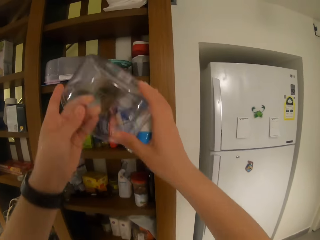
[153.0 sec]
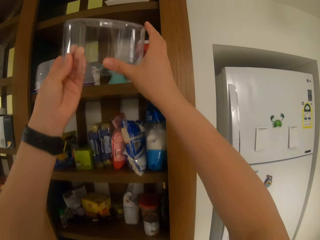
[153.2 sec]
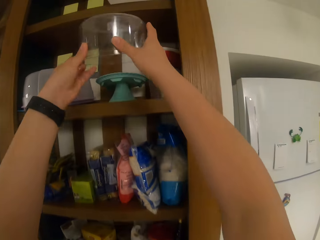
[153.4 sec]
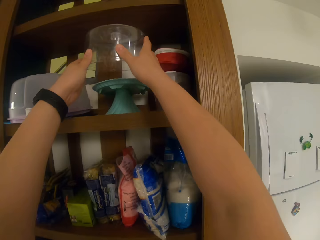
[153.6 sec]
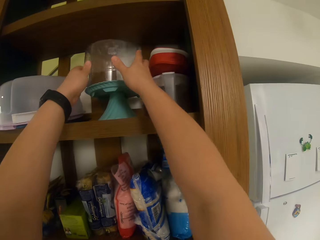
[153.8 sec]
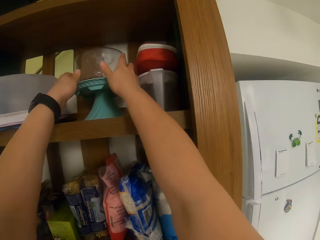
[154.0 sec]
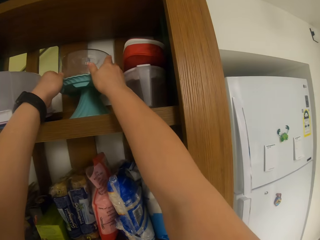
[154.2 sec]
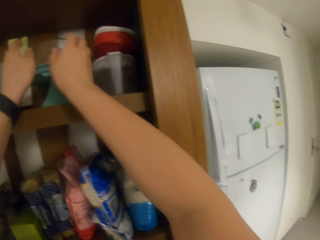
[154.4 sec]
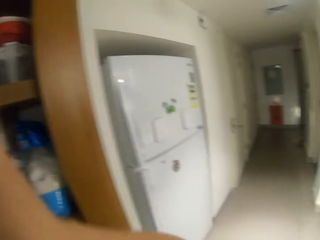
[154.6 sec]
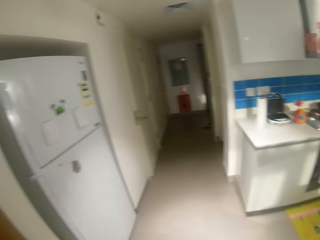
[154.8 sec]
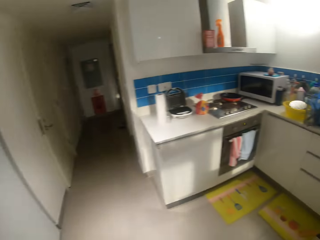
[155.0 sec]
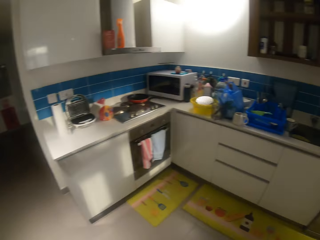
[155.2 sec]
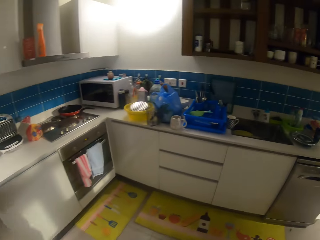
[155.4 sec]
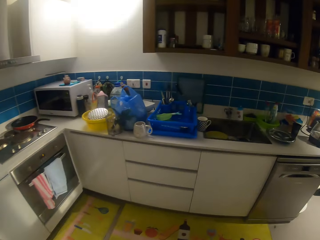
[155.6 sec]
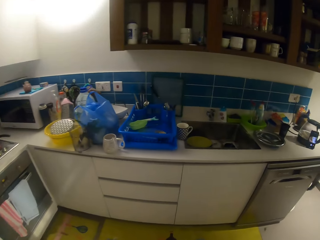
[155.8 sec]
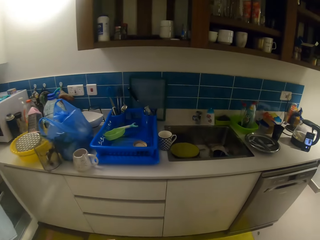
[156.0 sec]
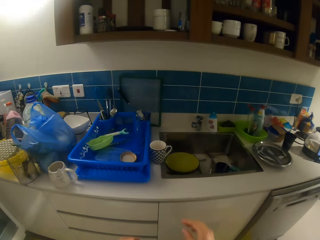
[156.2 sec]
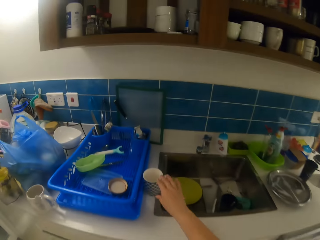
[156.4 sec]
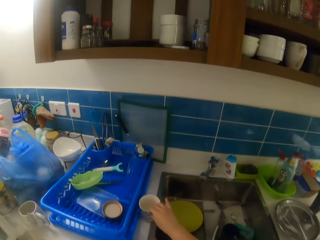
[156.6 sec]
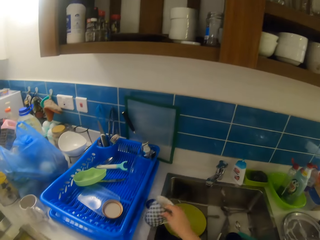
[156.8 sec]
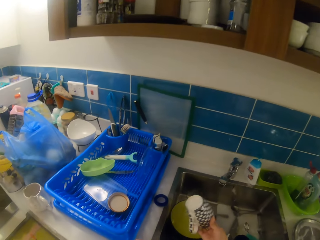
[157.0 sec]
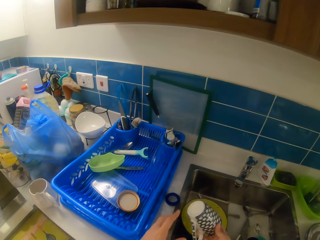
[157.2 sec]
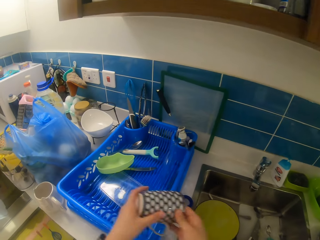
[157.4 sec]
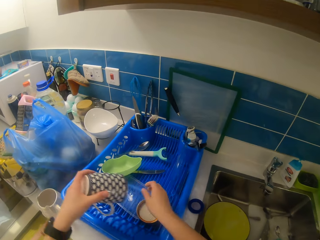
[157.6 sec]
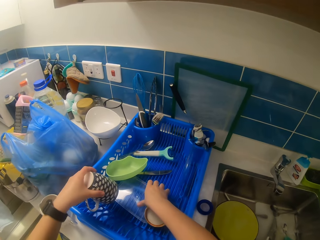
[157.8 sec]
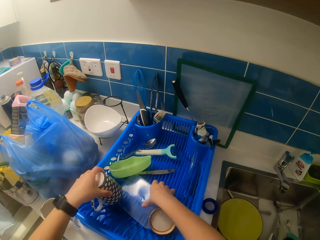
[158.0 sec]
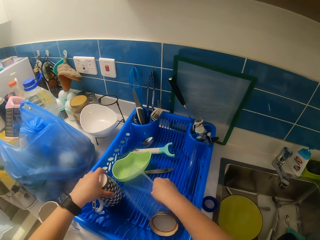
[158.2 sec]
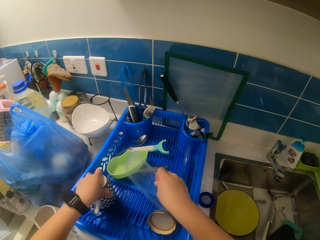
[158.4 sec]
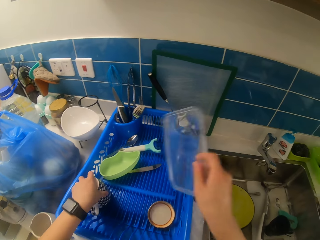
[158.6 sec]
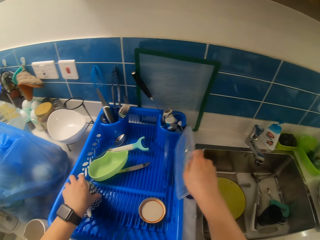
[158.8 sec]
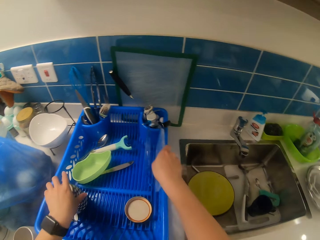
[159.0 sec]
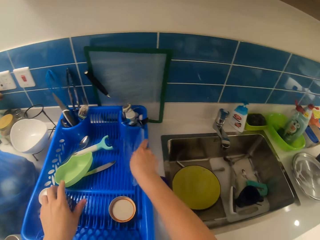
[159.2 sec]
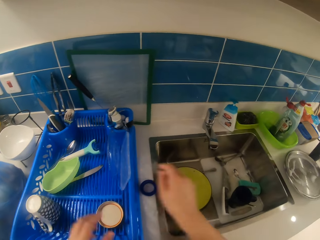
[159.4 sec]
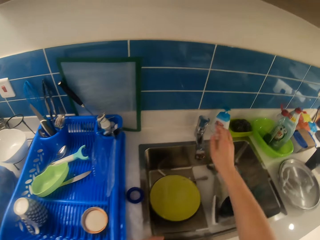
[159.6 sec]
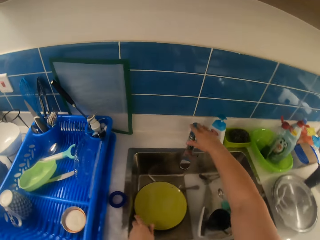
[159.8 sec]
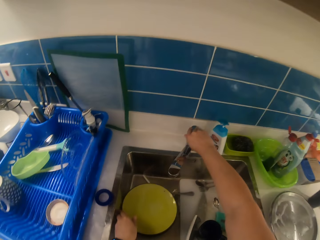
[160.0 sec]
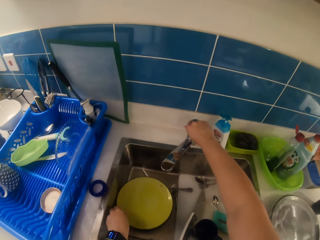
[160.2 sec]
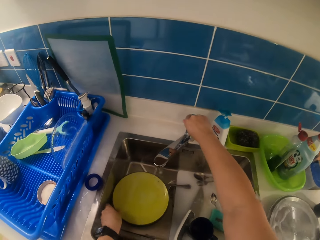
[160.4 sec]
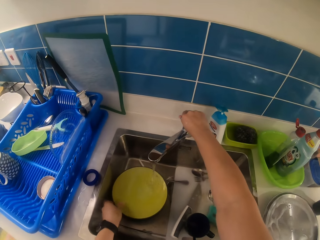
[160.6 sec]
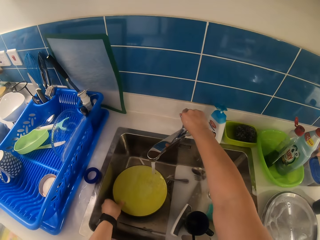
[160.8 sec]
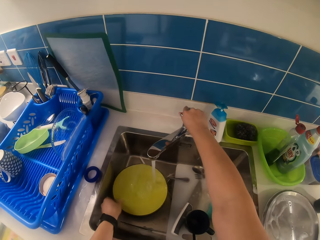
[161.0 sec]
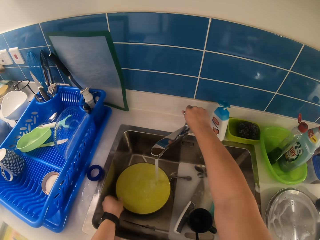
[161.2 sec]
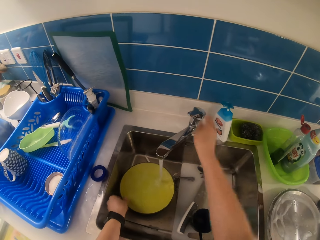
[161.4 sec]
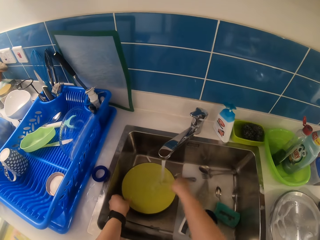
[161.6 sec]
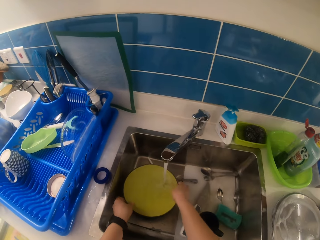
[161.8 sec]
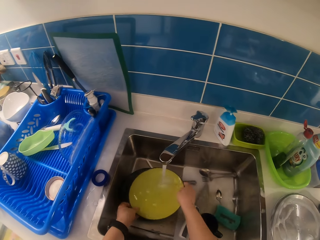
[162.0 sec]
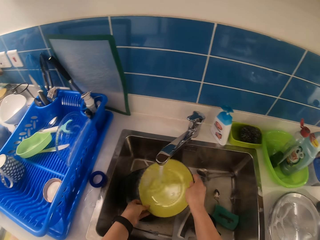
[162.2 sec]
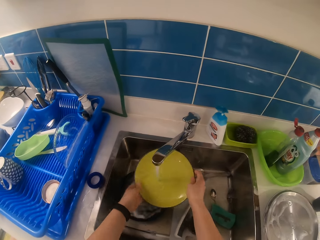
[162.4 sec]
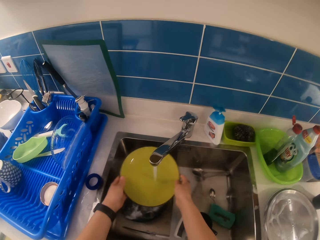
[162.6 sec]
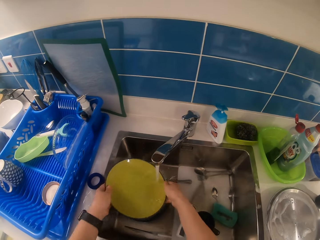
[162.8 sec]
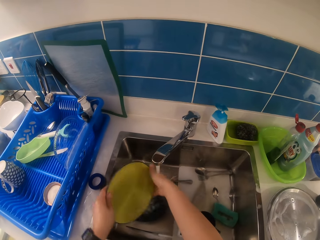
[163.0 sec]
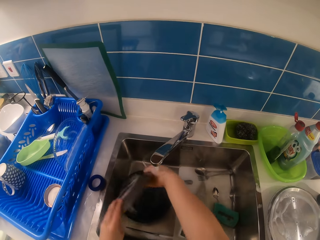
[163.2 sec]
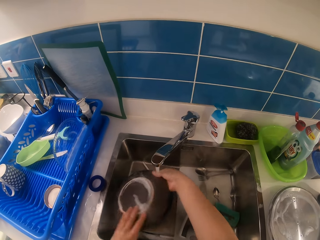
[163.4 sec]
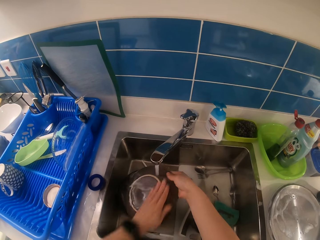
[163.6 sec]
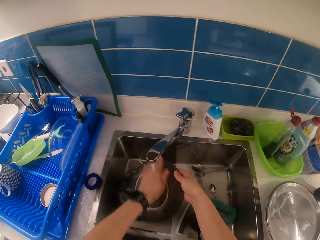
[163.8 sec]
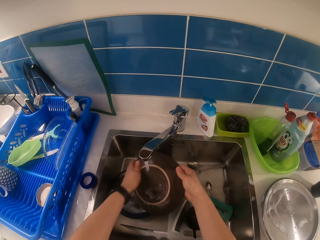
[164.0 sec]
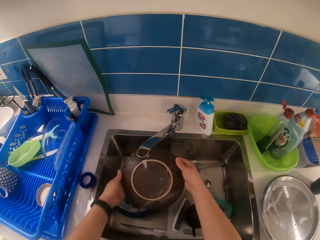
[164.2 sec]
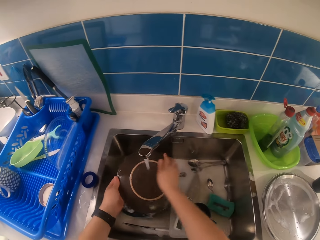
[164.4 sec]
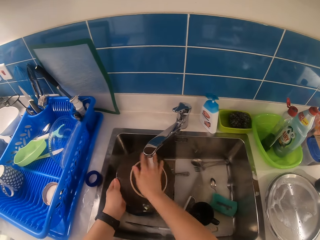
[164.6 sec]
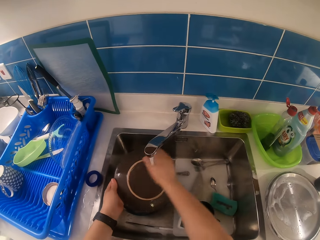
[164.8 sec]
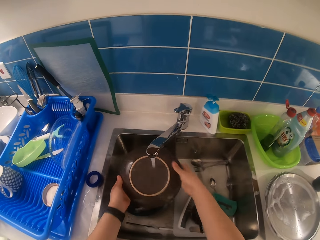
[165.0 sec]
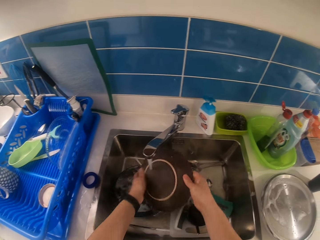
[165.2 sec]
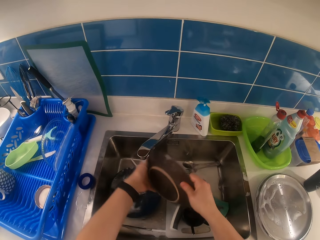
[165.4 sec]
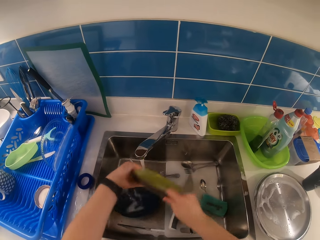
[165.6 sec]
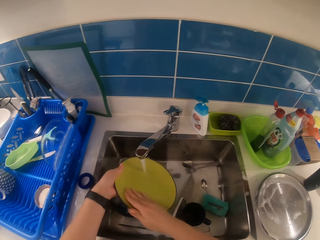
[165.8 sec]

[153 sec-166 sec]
The camera wearer places the bowl in a shelf in the cupboard with both hands. He picks up the mug on the worktop with his right hand. He moves the cover aside on the rack with his right hand. He places the mug in the rack with his left hand. He turns on the tap with his right hand. He rinses the plate under the tap with both hands.

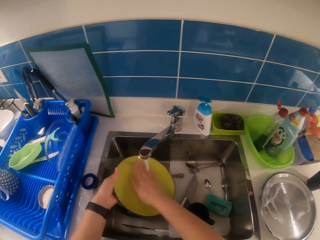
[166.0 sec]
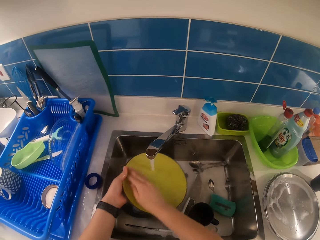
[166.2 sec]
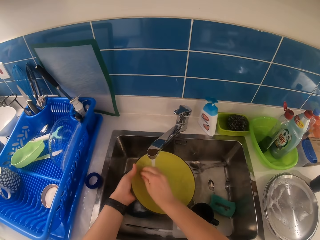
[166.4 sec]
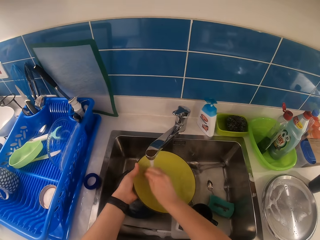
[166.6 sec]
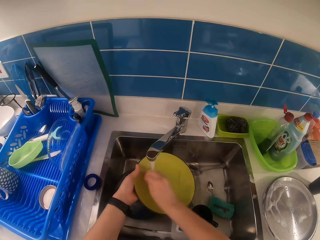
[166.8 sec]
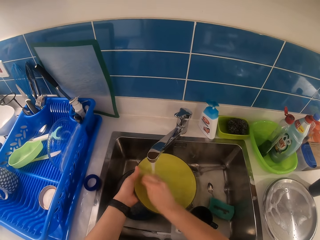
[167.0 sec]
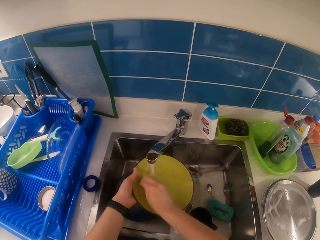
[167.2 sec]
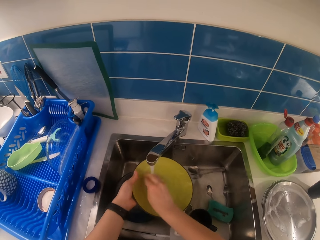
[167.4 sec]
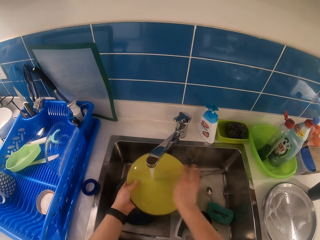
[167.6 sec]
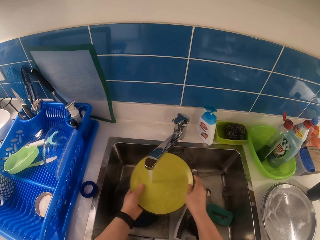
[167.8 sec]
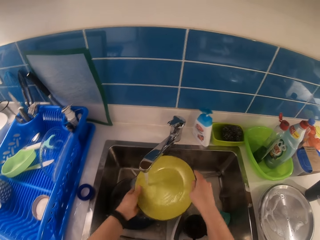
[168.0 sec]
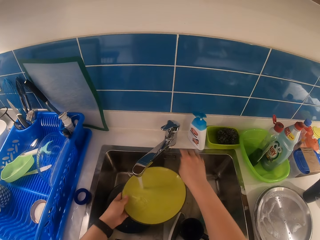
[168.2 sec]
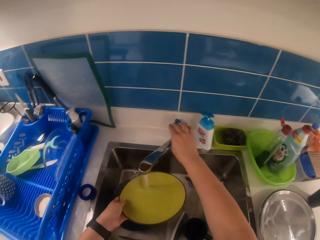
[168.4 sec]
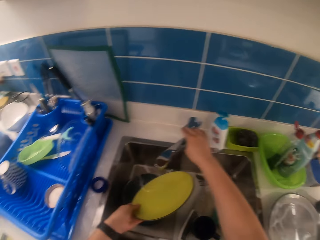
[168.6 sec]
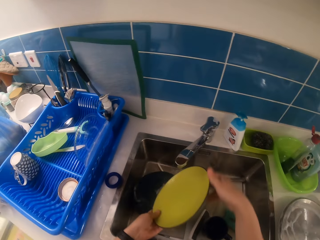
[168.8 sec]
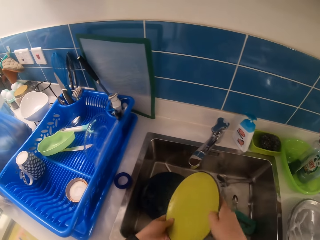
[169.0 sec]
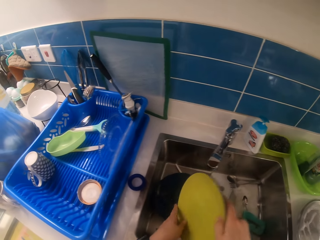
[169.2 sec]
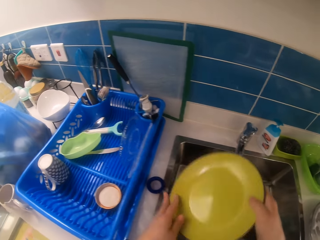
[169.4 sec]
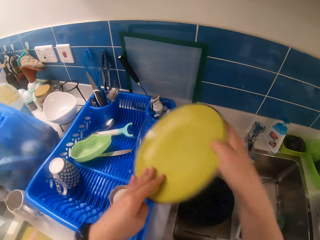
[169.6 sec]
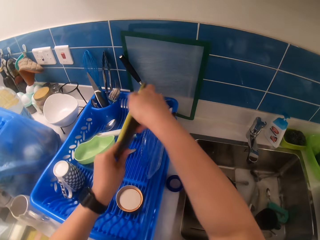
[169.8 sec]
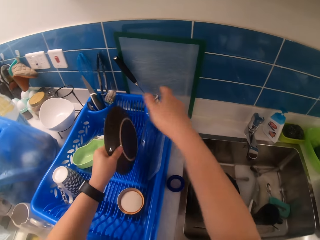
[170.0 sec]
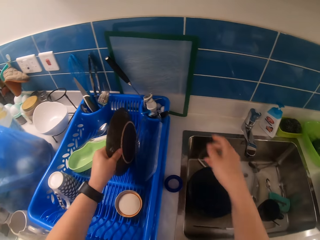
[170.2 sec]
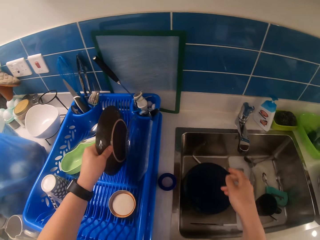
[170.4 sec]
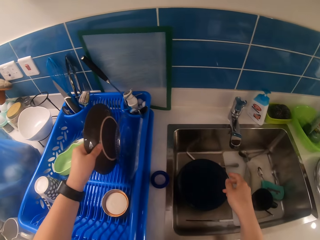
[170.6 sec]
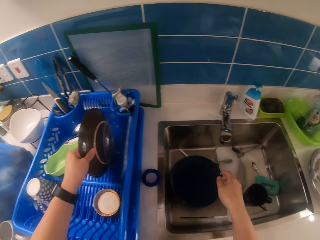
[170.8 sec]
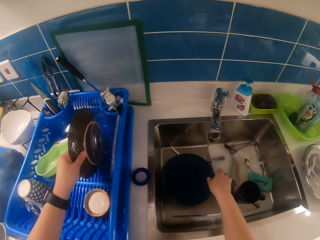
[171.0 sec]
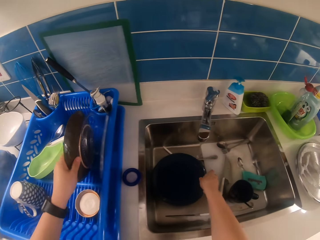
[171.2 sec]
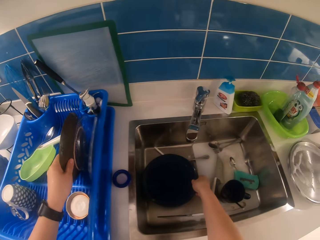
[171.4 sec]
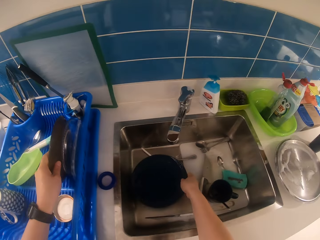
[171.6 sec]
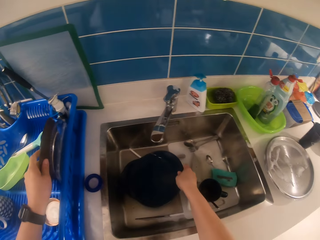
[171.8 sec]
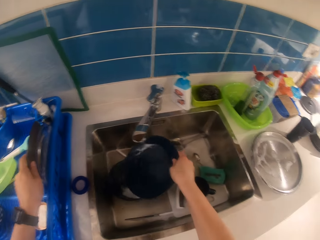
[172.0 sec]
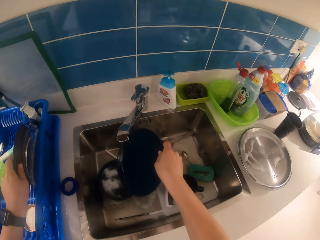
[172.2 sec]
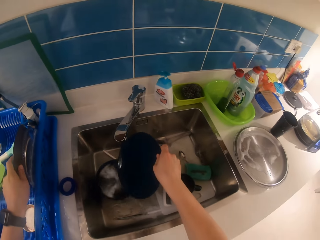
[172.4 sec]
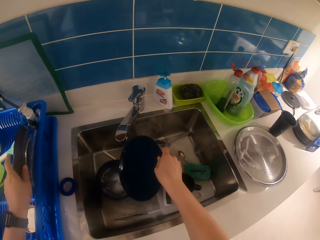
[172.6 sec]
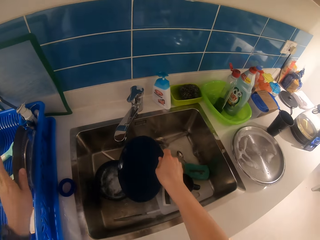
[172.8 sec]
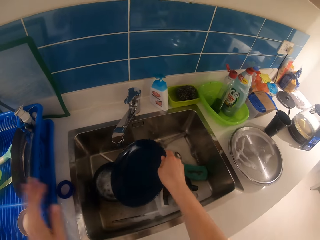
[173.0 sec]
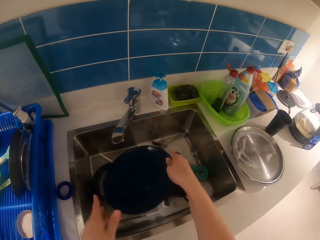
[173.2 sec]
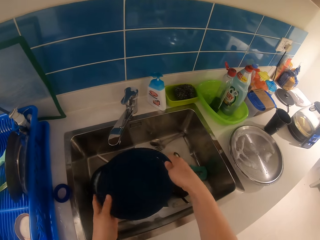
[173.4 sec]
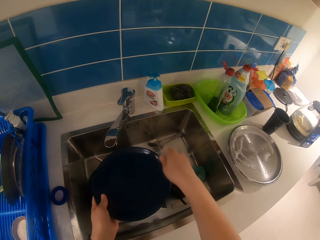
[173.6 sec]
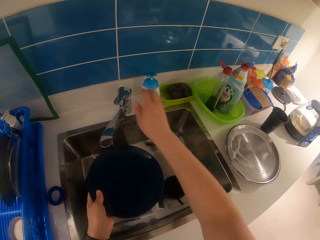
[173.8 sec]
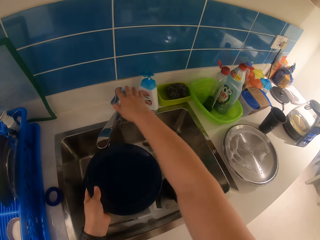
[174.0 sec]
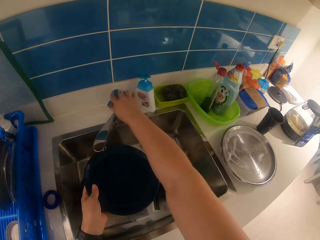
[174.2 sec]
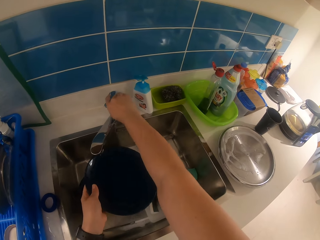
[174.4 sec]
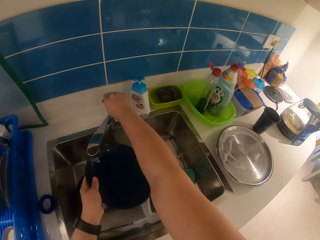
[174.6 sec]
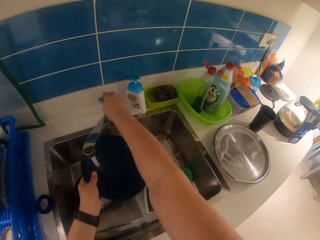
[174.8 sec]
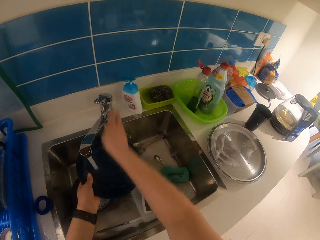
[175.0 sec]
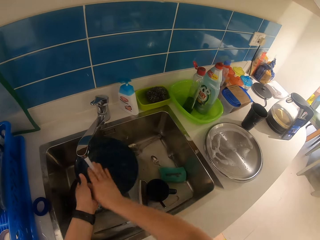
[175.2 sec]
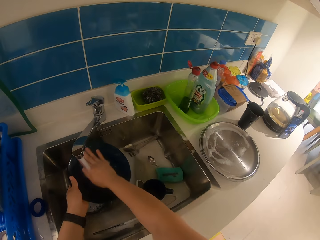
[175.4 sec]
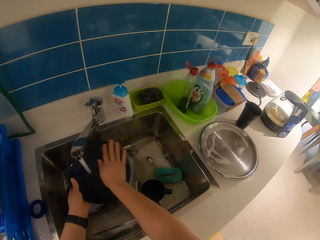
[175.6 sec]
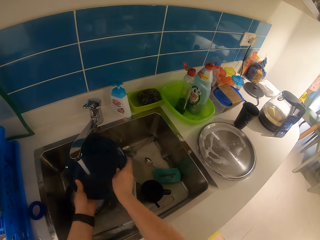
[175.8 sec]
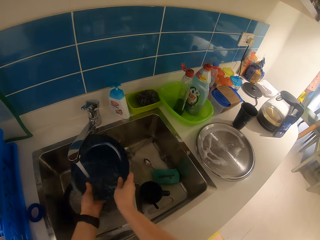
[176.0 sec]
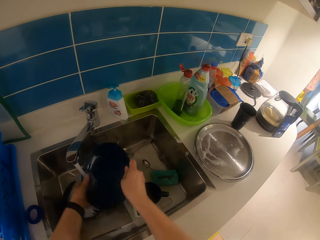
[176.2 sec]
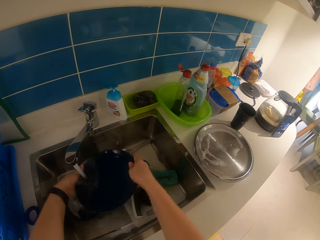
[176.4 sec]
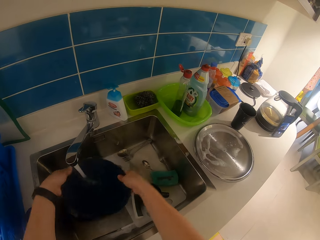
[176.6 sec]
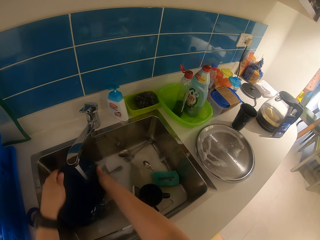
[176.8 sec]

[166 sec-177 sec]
The camera wearer turns off the tap with his right hand. He puts the plate in the rack with his left hand. He picks up the plate in the sink with his right hand. He passes the plate from his right hand to his left hand. He turns on the tap with his right hand. He rinses the plate under the tap with both hands.
